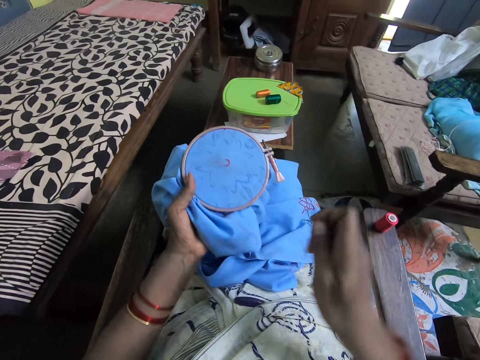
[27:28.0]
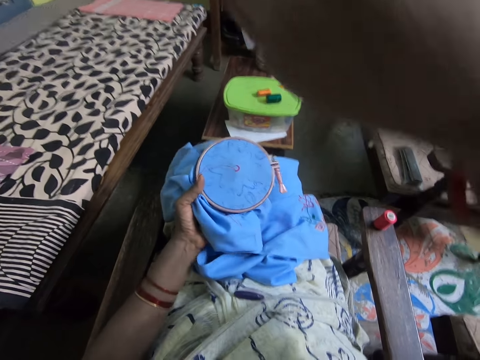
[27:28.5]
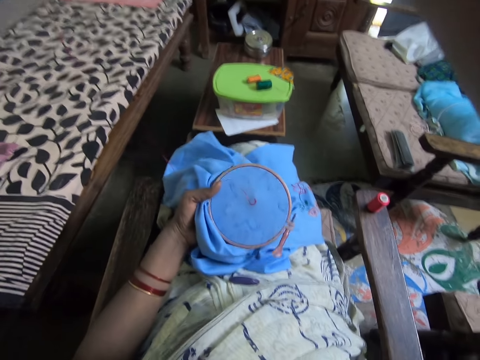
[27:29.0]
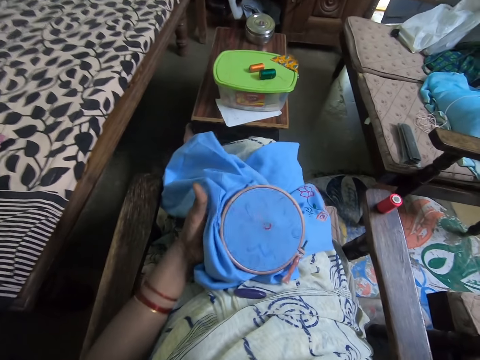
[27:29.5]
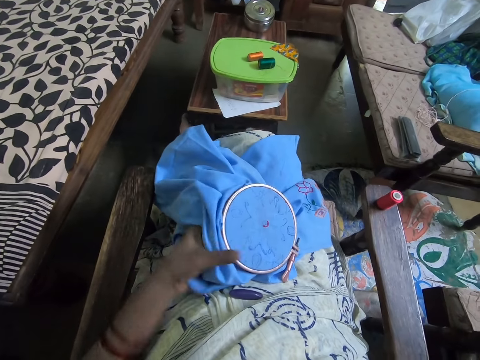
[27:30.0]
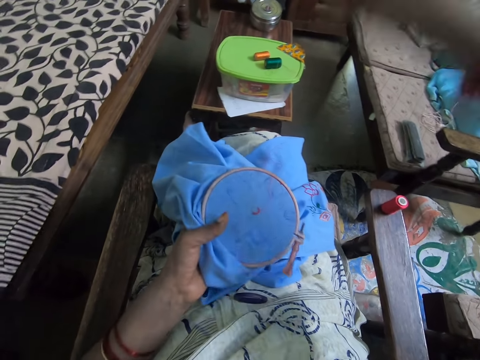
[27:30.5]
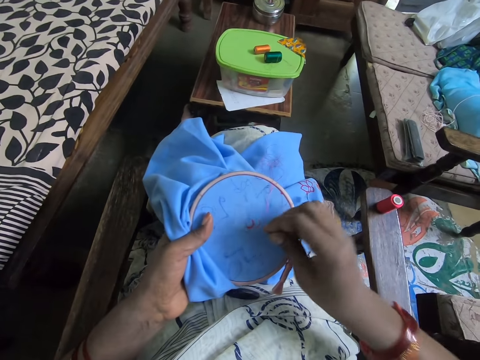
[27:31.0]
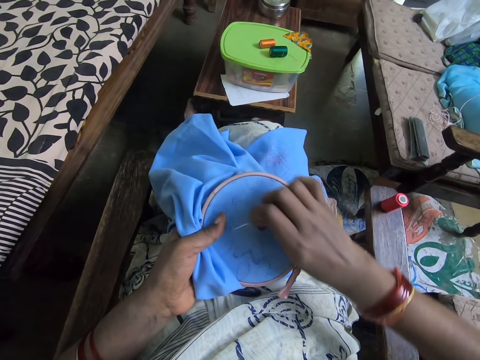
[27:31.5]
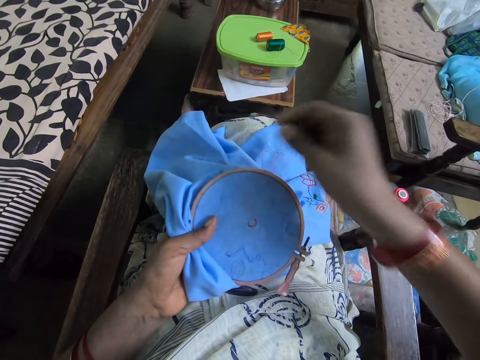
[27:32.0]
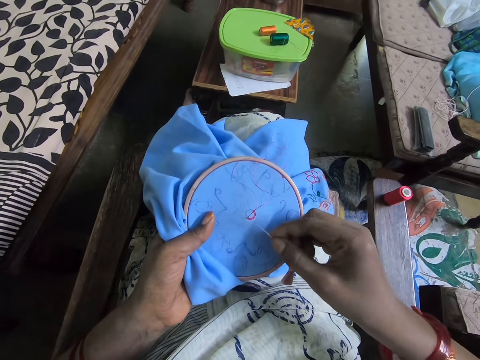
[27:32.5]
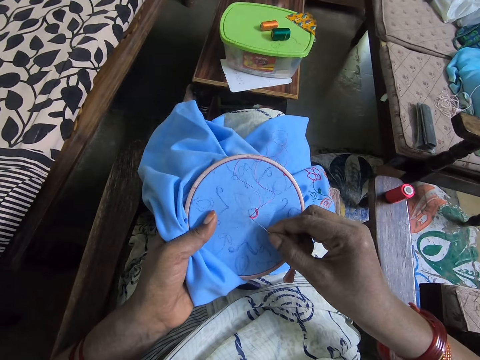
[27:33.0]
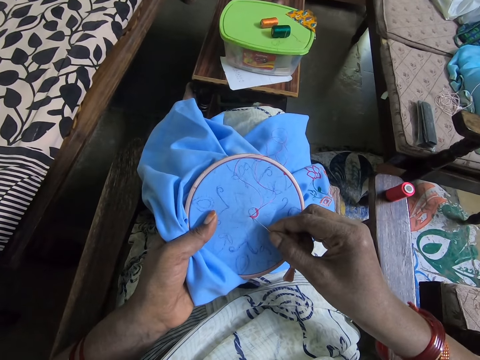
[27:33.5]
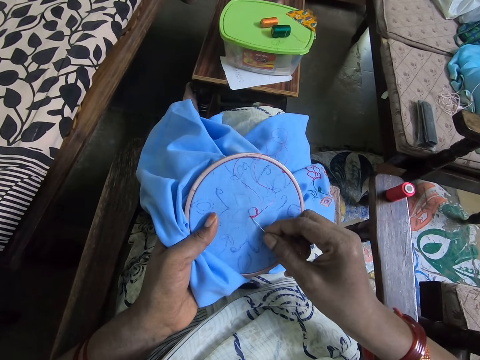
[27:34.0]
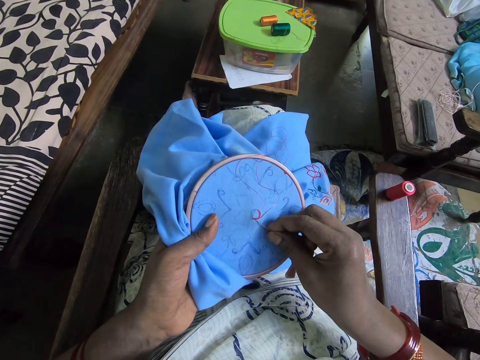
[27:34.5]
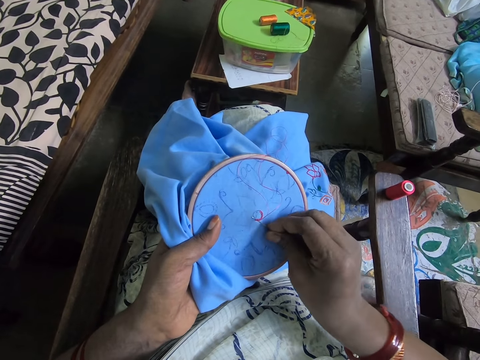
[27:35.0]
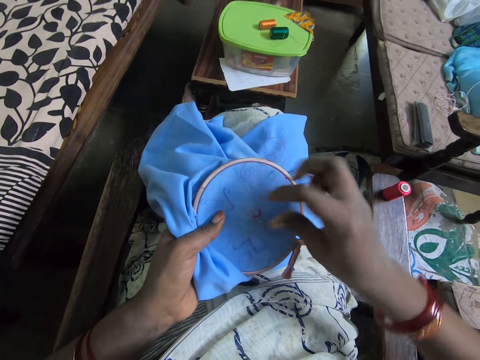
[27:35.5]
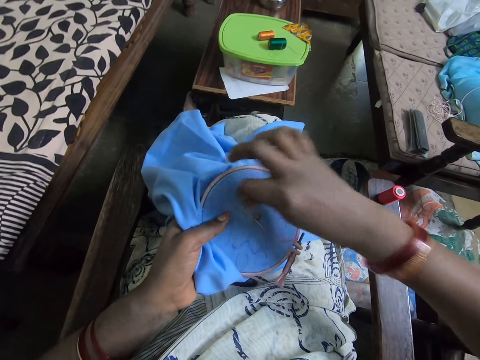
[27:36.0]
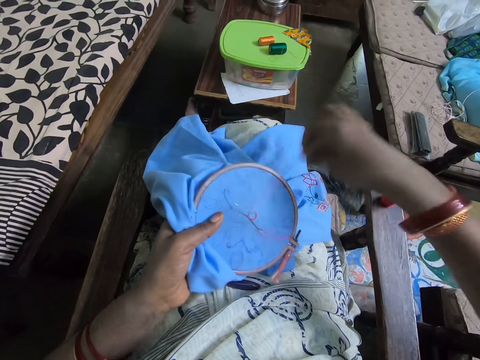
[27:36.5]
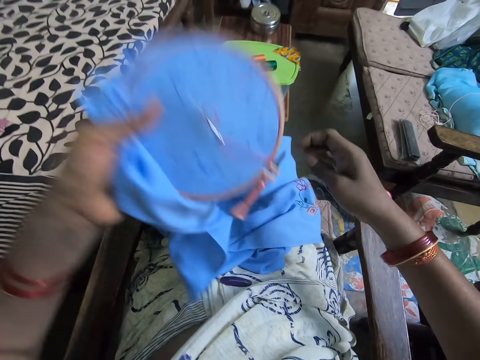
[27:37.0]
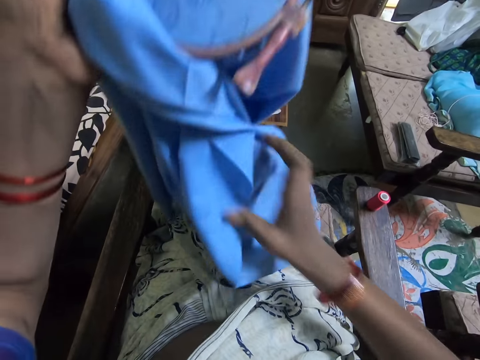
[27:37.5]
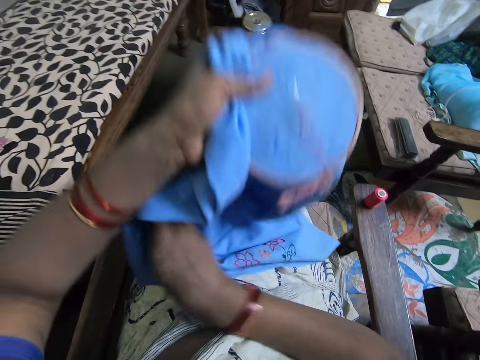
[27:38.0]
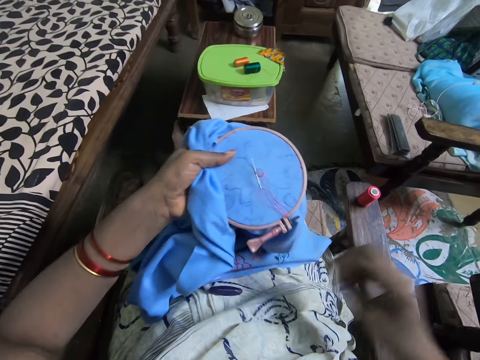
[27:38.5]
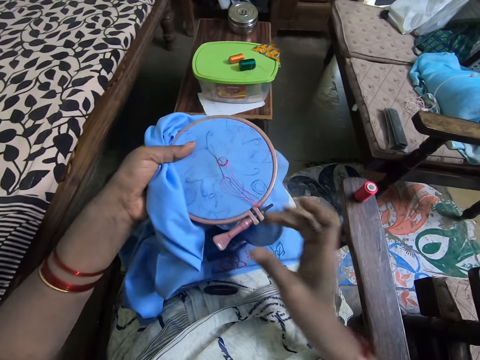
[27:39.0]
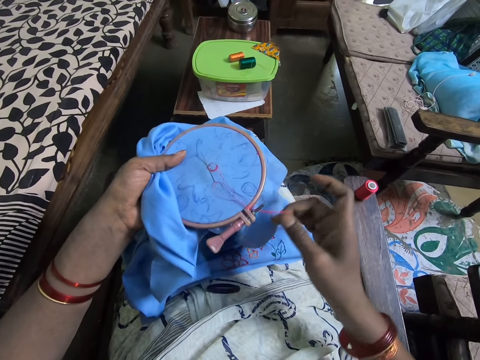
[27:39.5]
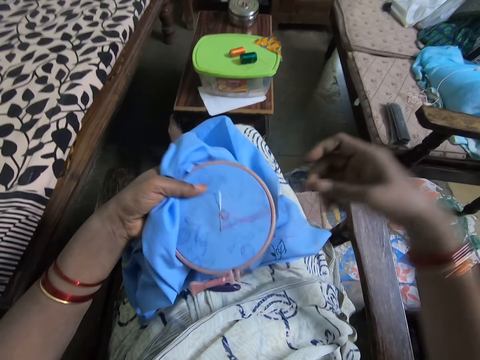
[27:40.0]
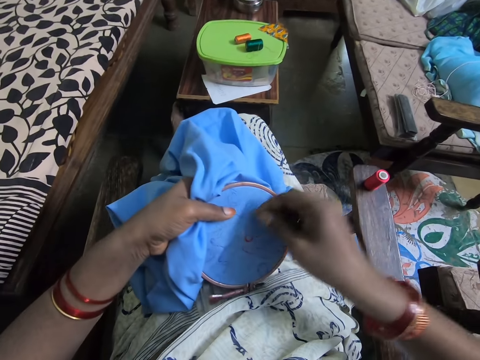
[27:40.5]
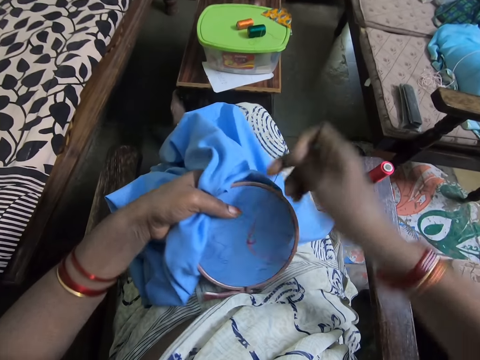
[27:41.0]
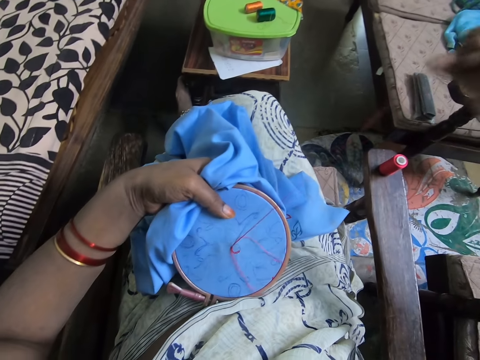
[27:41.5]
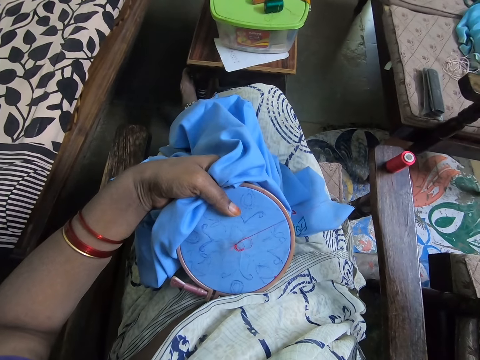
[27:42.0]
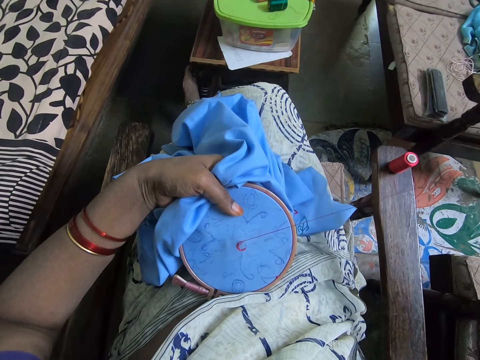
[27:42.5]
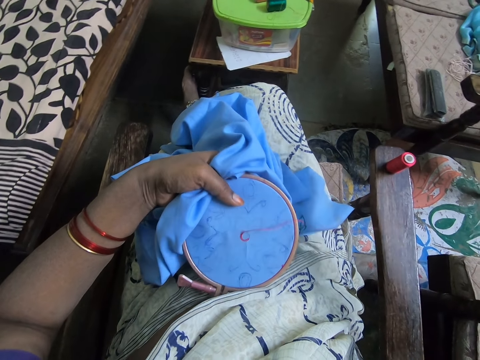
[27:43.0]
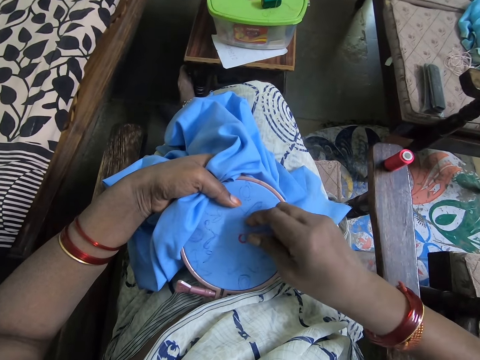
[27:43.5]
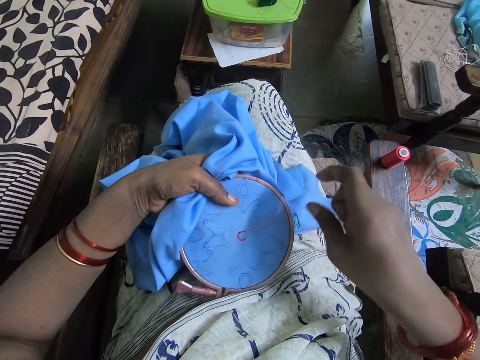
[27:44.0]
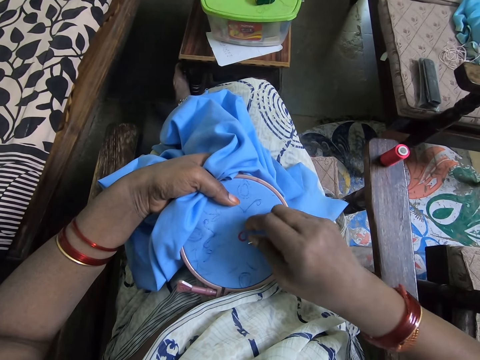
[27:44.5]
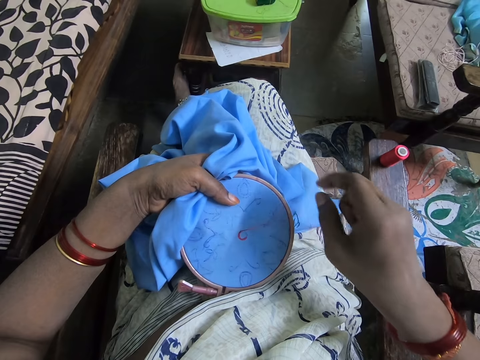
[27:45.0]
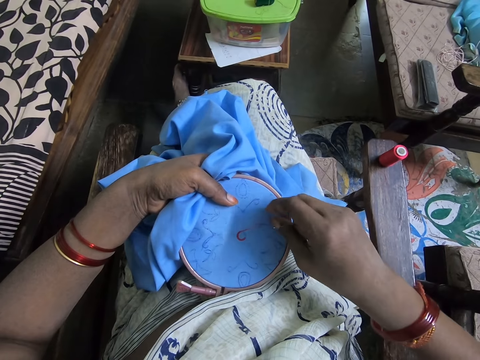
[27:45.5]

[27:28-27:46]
The camera wearer pulls a thread. They sew a pattern on a cloth with a needle and the thread. They raise the cloth. They pull the thread.

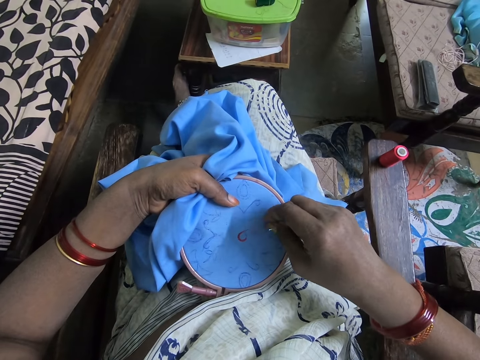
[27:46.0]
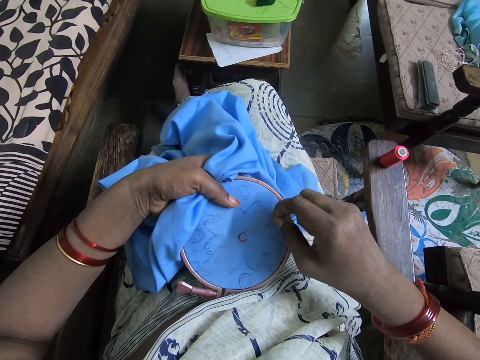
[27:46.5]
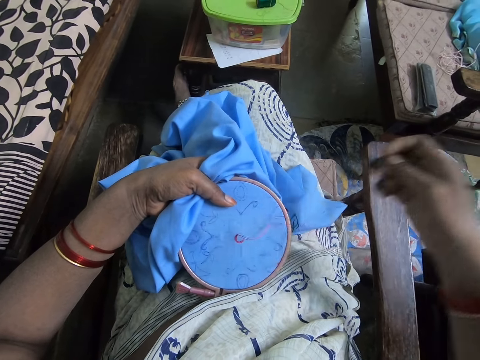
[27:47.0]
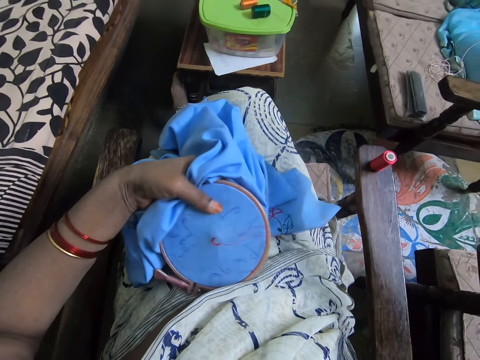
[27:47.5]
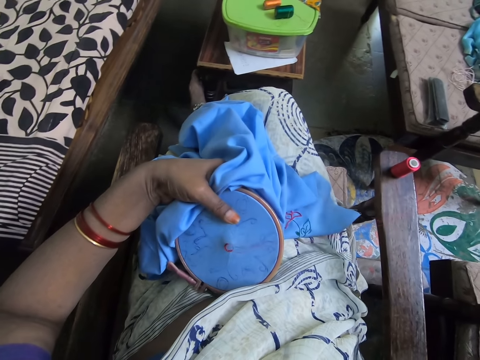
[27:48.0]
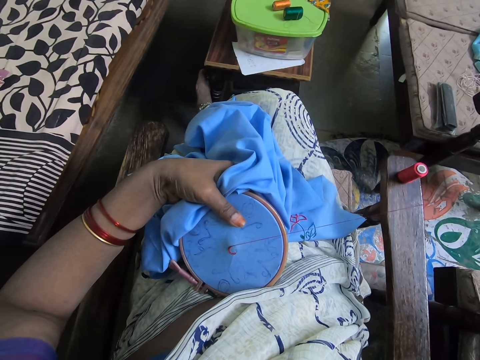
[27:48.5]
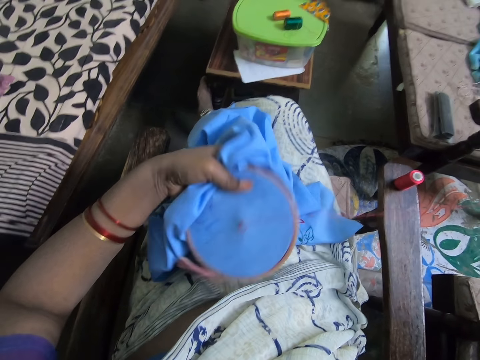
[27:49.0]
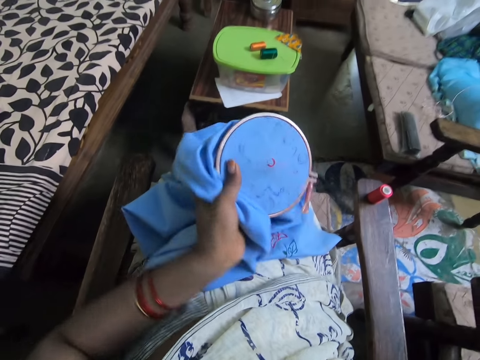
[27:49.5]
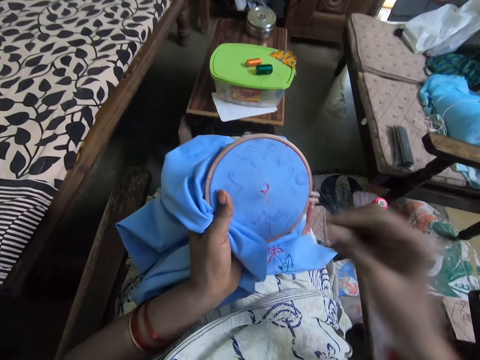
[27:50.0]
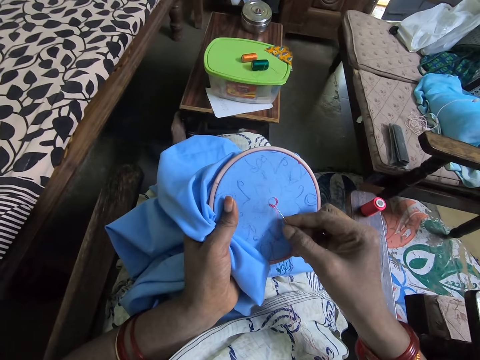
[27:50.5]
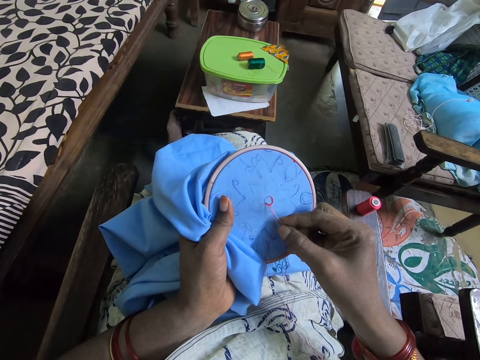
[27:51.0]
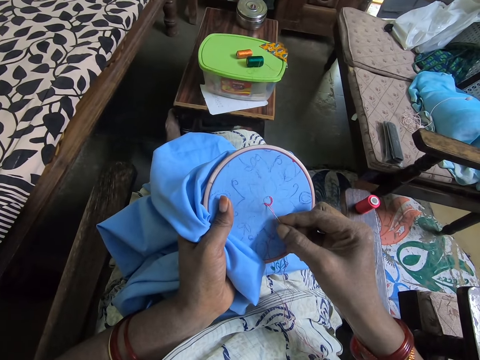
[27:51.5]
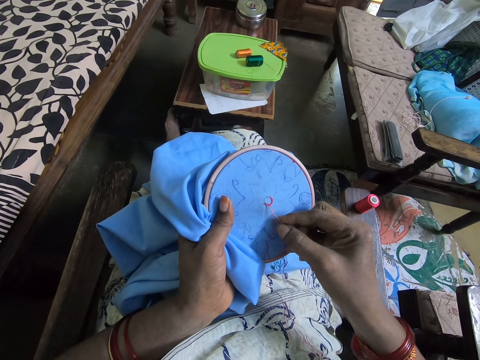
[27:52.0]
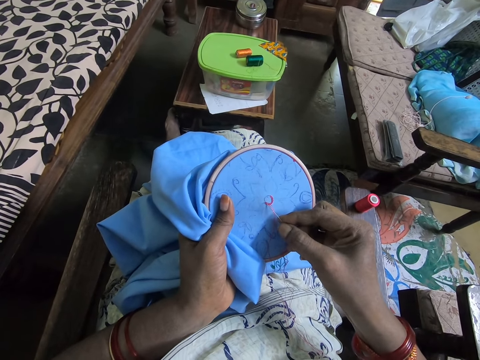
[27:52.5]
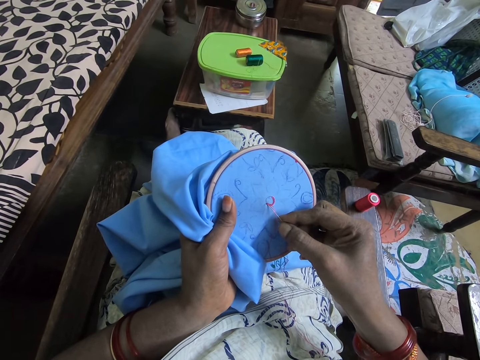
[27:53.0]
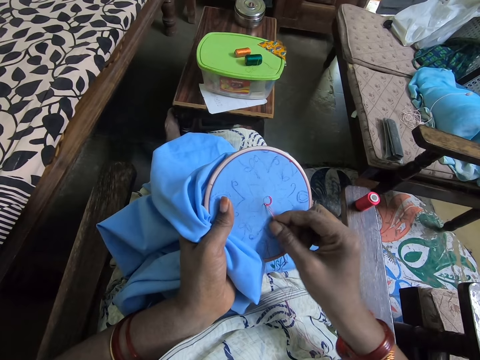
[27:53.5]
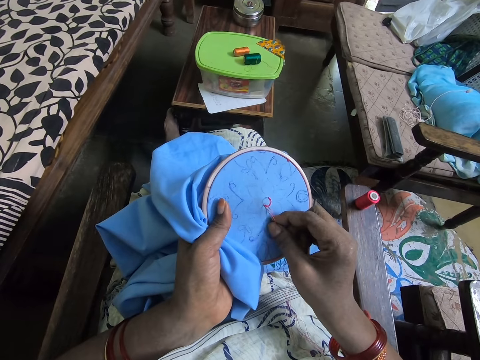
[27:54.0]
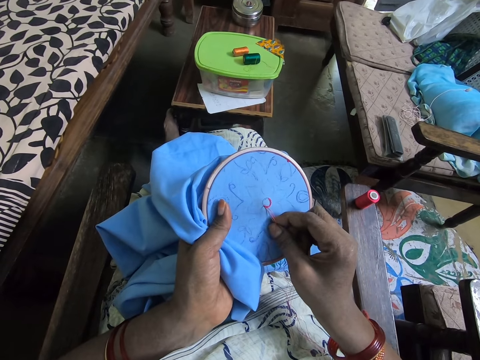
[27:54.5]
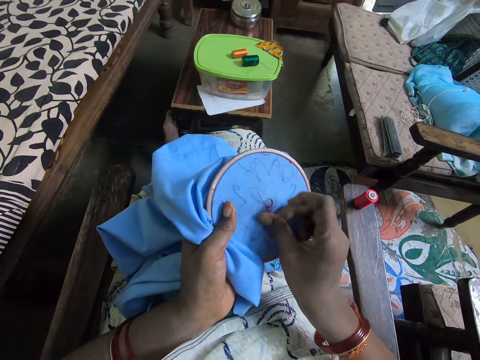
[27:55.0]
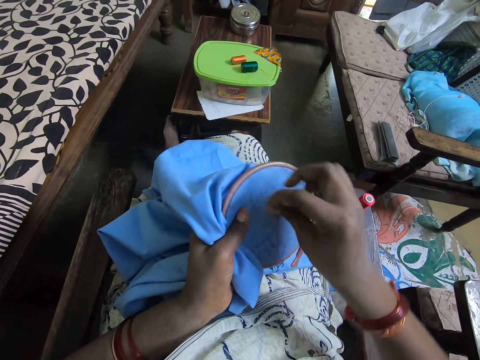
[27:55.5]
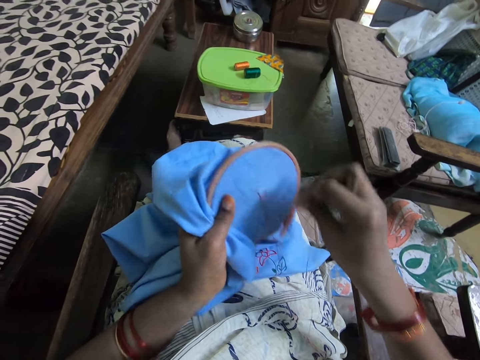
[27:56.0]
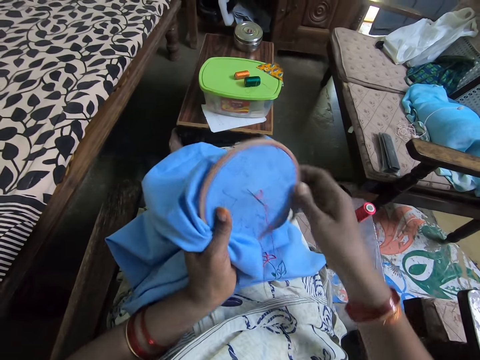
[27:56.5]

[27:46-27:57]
The camera wearer turns a cloth. They sew a pattern on the cloth with a needle and thread.
